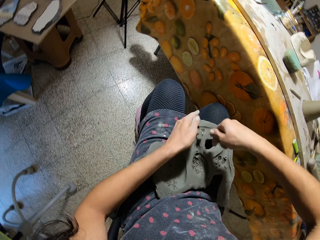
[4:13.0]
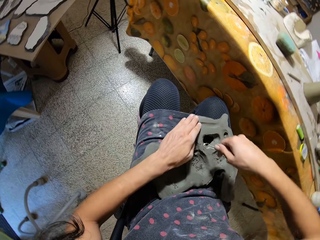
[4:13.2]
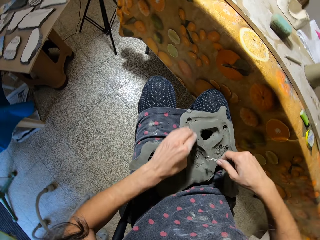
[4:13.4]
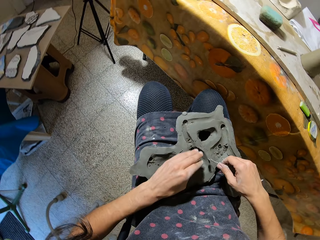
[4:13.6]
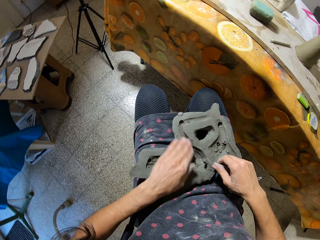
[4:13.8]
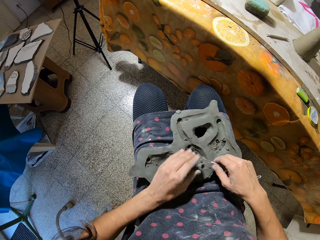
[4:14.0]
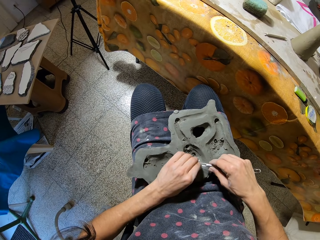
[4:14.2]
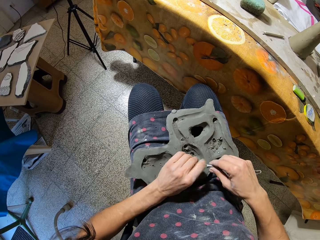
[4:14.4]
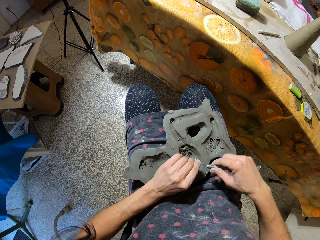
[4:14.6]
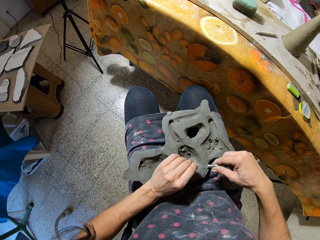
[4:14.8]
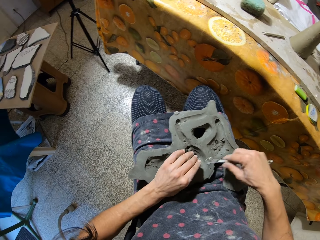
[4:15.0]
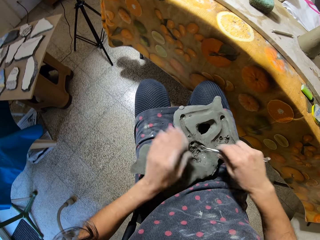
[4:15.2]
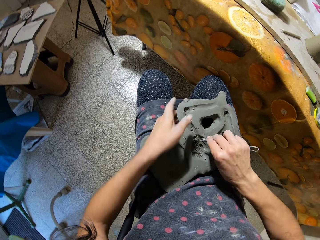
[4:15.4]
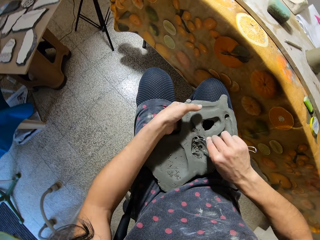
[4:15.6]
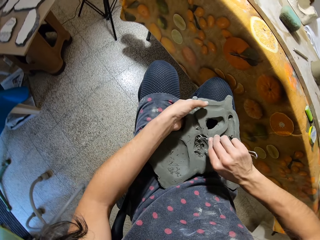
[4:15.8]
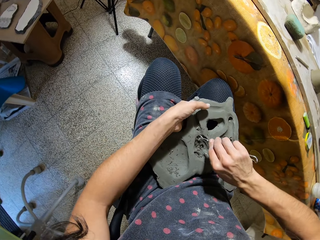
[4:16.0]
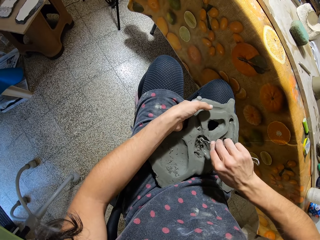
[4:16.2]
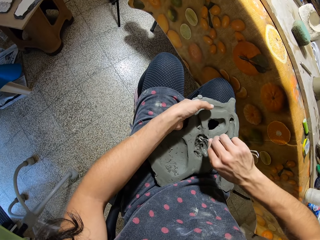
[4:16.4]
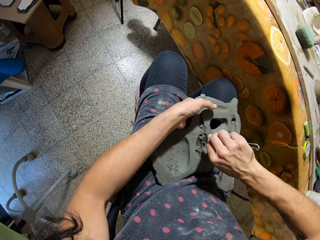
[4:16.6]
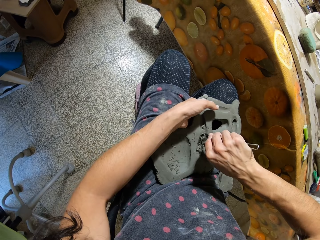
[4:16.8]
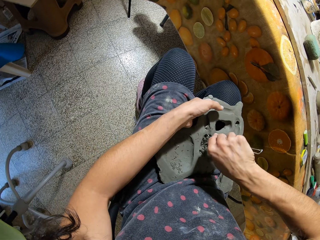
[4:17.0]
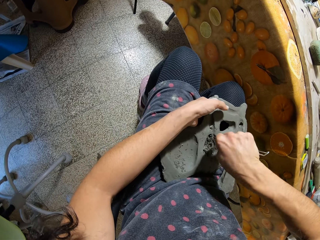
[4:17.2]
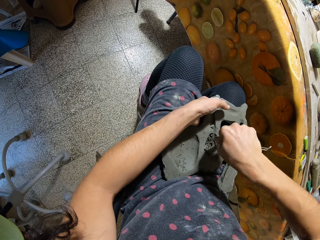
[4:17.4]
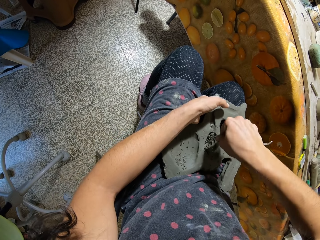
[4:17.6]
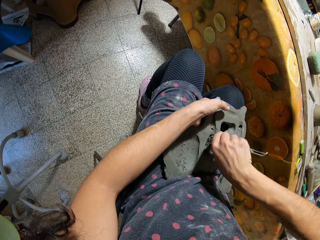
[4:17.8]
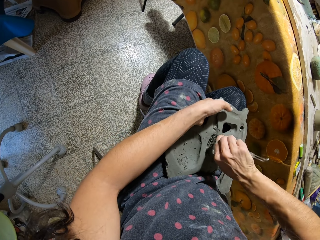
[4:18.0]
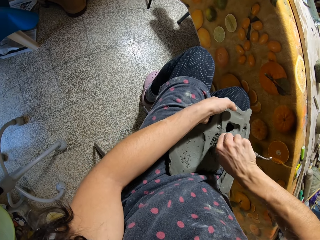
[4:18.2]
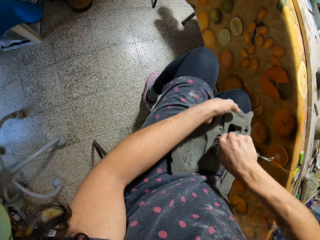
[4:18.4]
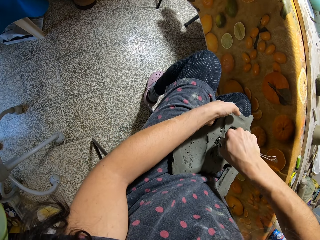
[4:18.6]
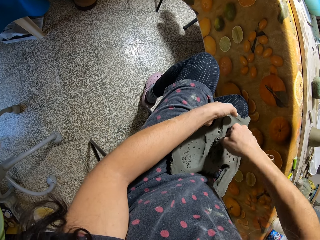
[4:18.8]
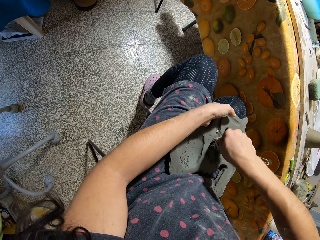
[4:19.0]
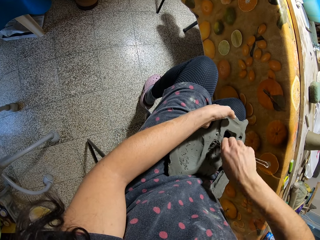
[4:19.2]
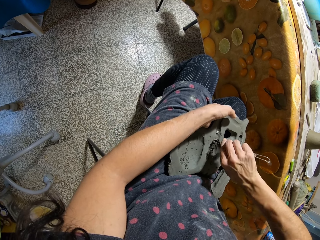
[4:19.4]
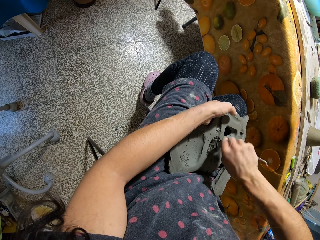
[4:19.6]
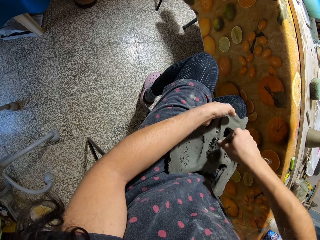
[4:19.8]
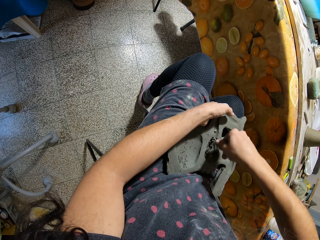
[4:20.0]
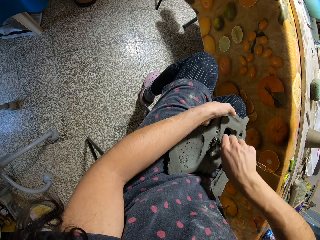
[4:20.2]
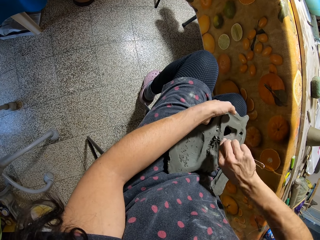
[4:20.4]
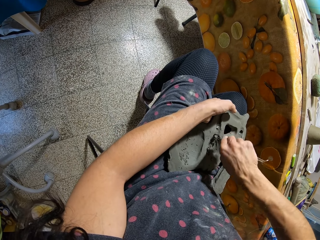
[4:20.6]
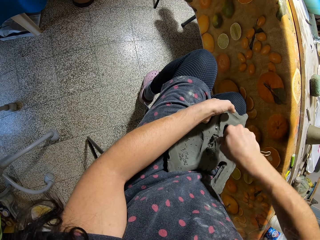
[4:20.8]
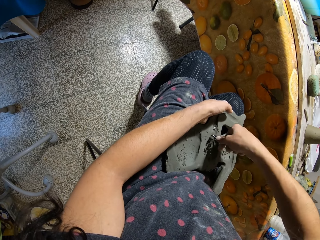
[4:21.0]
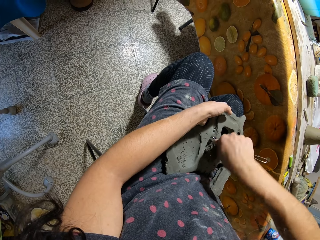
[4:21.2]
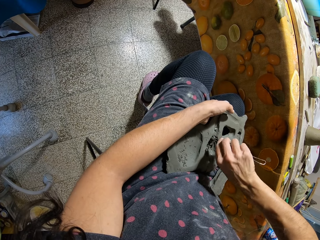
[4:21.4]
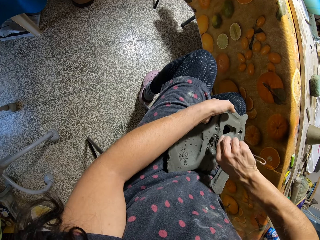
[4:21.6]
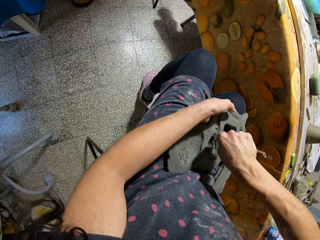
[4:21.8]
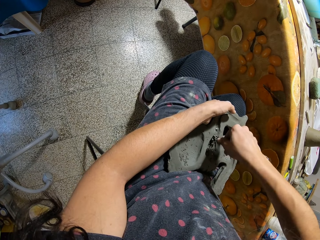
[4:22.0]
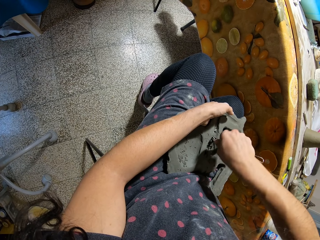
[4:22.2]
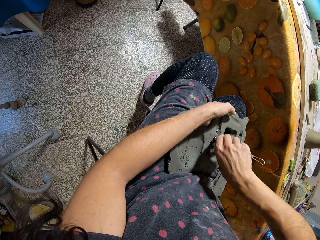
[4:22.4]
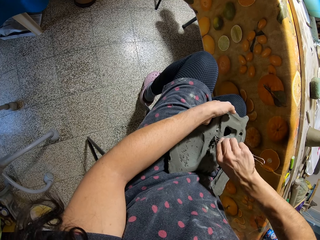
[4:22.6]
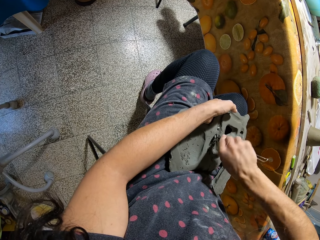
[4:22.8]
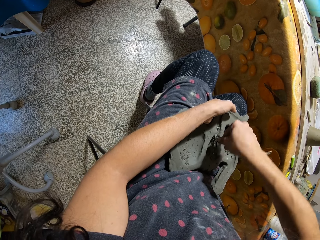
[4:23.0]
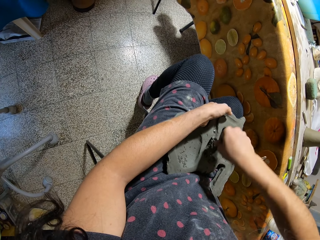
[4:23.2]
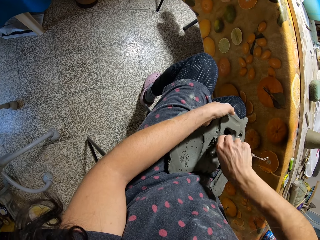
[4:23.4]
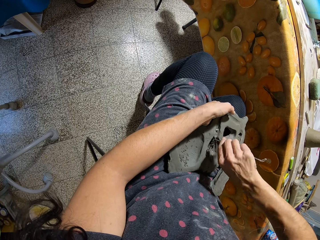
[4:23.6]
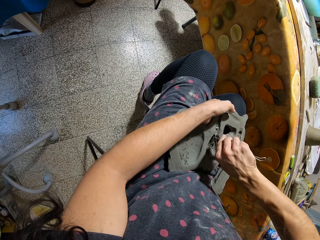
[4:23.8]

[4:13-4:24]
The camera wearer wipes the clay mold with his left hand. He removes his left hand from the sculpture. He cleans the loop tool in his right hand with his left hand. He holds the clay mold with his left hand and drills the clay mold with the loop tool in his right hand.

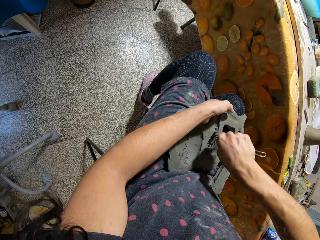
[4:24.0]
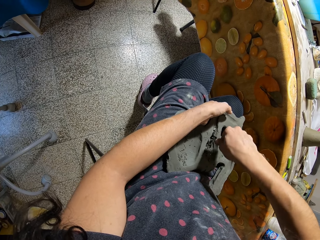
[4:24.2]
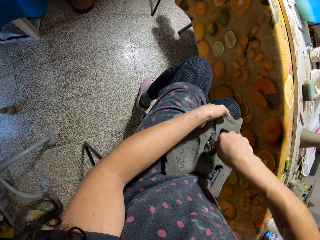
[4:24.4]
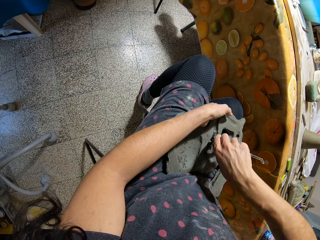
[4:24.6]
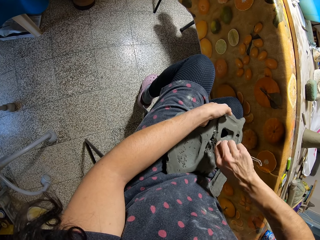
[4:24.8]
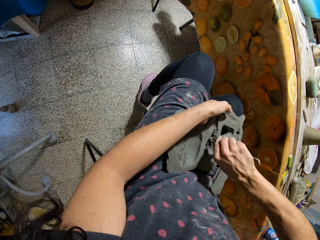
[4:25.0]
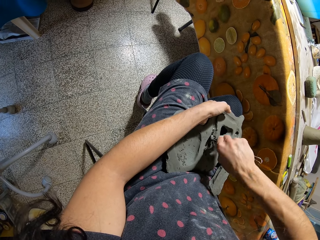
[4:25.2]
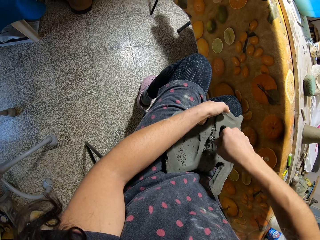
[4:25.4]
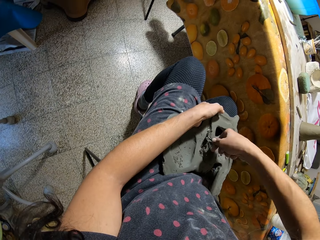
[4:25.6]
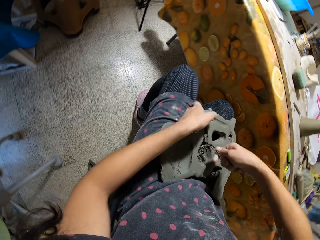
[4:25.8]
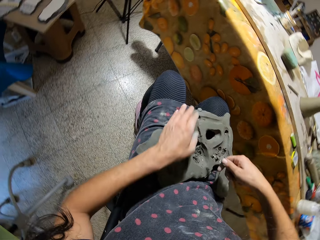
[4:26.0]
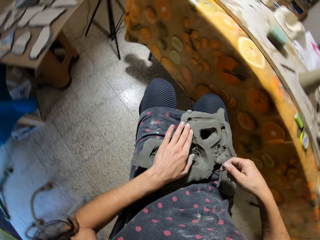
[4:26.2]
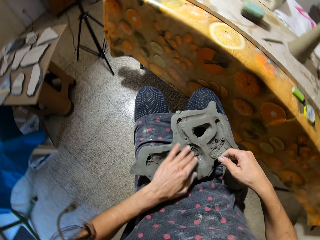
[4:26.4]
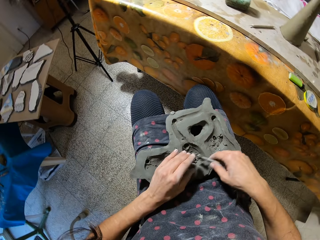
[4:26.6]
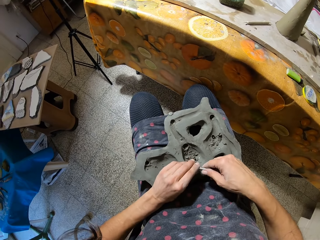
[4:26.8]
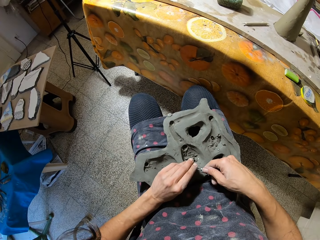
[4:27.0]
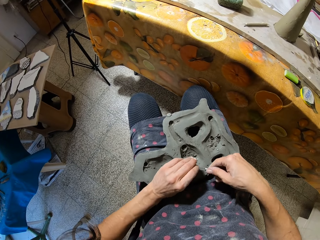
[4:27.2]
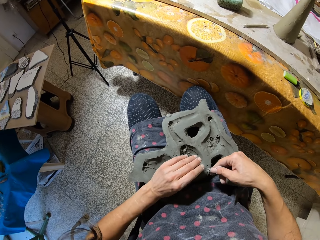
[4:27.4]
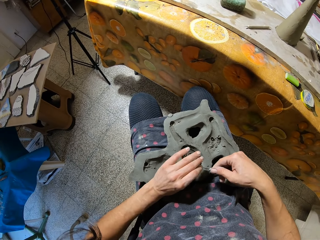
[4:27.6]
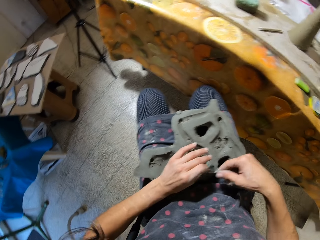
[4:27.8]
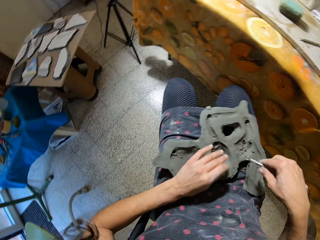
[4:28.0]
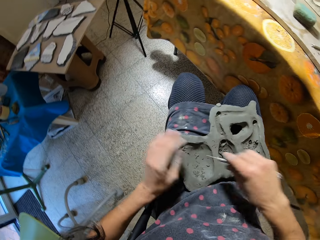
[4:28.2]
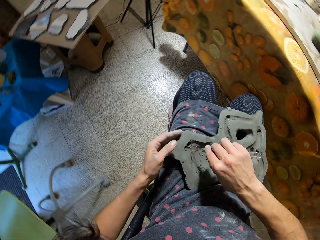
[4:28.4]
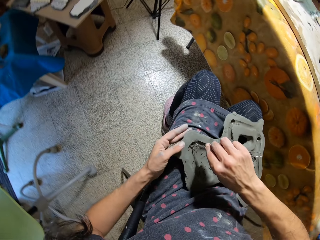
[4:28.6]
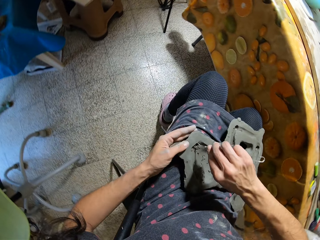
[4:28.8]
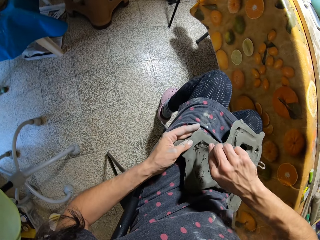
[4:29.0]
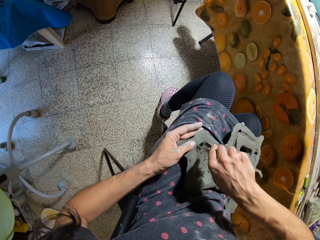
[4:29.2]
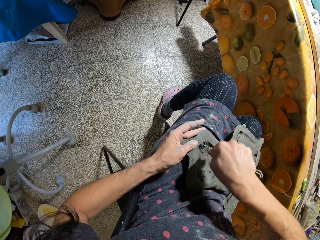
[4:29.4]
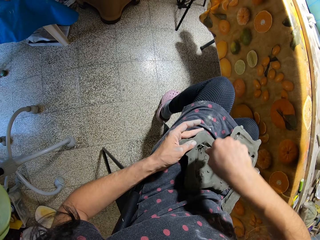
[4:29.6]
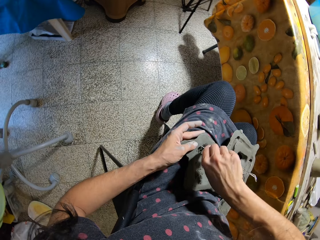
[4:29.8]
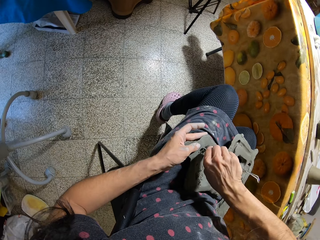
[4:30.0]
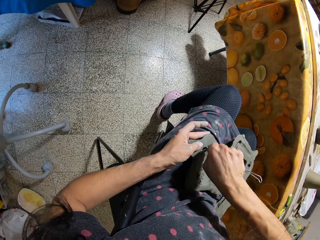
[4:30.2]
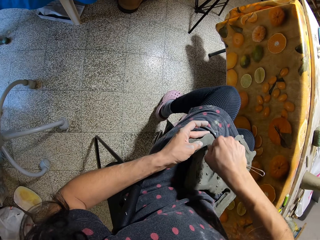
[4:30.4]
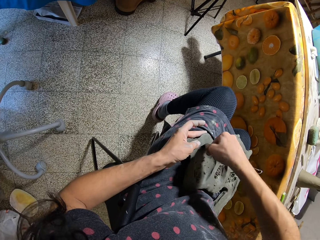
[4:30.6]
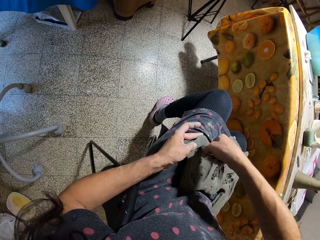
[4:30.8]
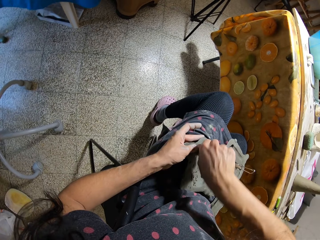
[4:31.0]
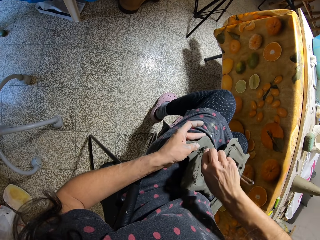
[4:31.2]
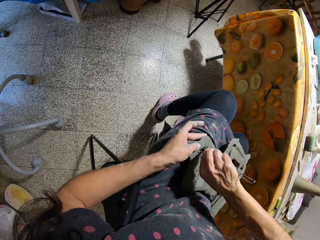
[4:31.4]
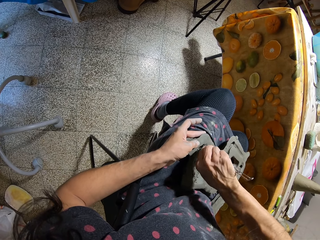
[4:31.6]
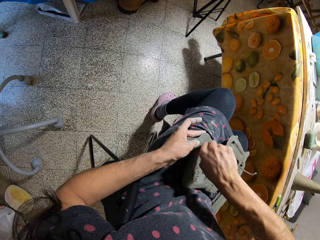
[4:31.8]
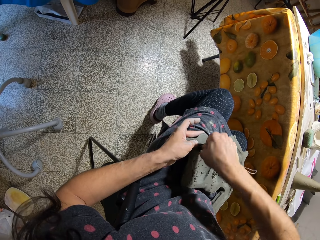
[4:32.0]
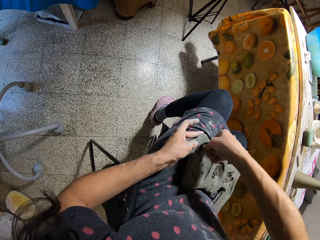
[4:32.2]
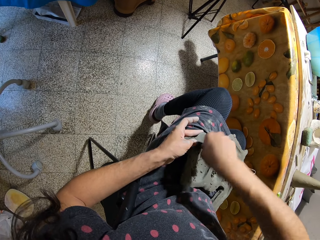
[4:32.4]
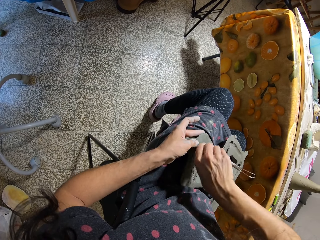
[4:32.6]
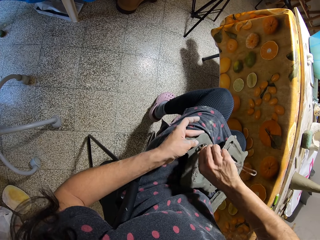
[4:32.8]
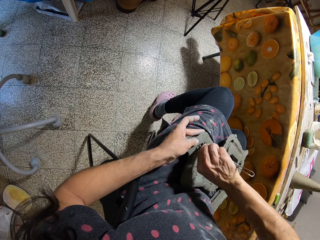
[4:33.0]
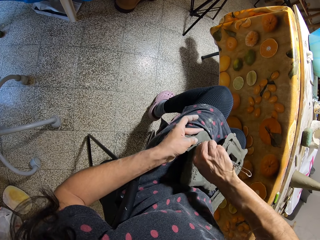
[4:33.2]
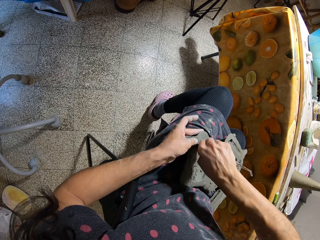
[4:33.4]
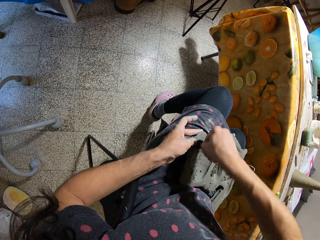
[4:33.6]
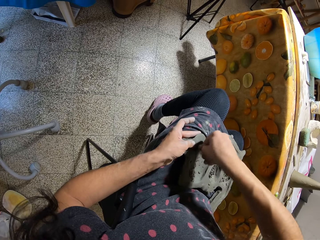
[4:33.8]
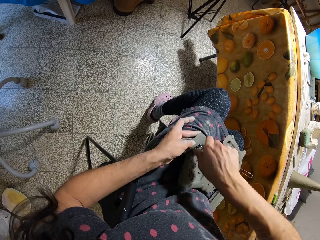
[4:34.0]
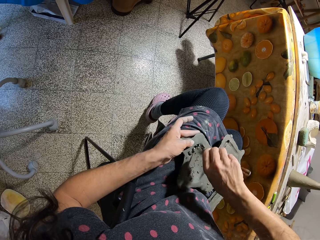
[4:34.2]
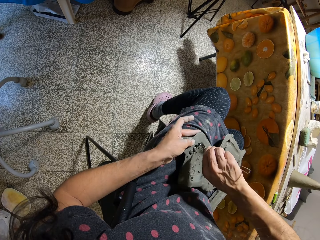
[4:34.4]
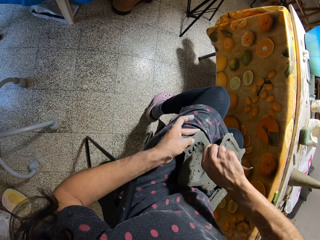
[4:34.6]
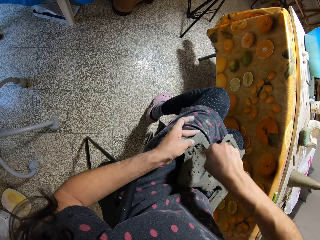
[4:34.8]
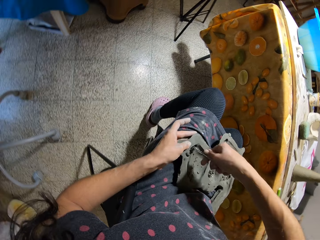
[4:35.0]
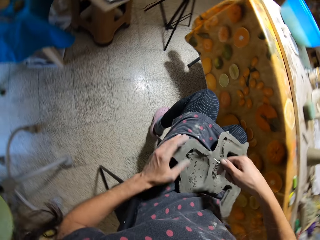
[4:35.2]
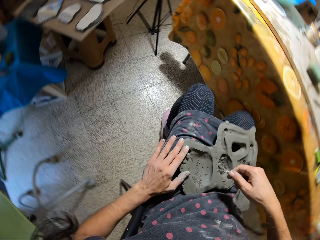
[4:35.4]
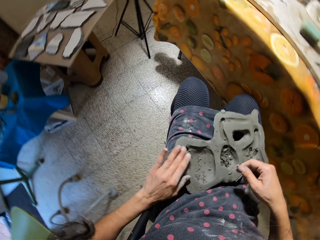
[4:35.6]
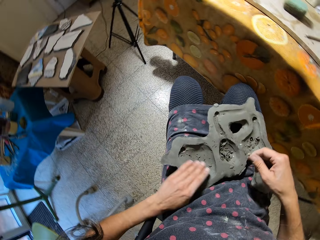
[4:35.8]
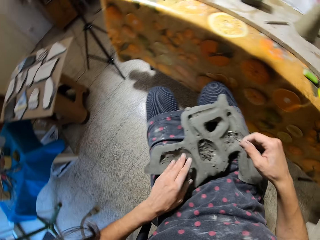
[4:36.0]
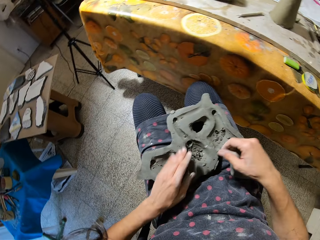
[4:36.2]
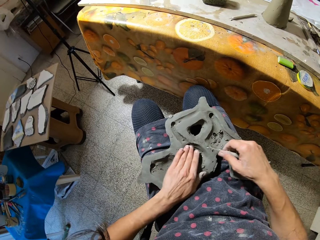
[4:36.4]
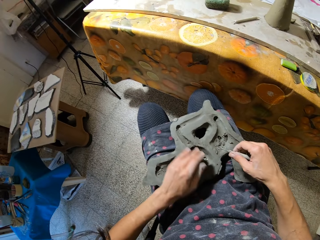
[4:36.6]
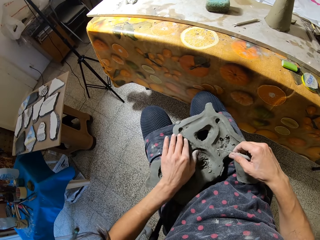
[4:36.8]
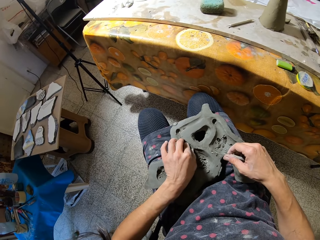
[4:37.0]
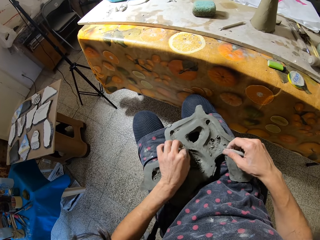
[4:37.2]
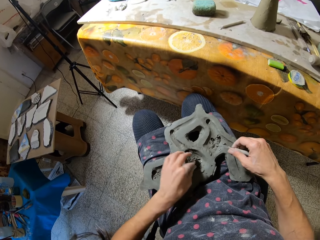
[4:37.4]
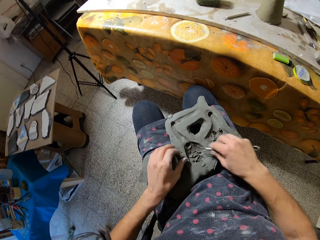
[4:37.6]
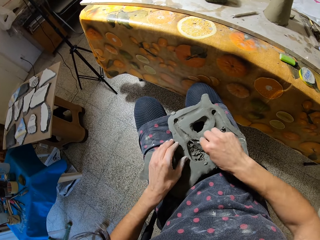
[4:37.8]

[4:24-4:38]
The camera wearer wipes the clay mold with his left hand. He removes his left hand from the sculpture. He cleans the loop tool in his right hand with his left hand. He holds something with both hands. He holds the clay mold with his left hand and drills the clay mold with the loop tool in his right hand. He wipes the clay mold with his left hand.
